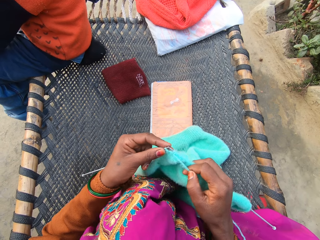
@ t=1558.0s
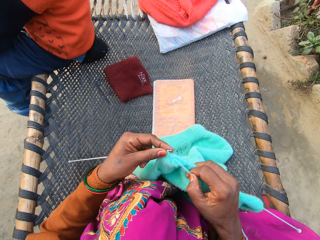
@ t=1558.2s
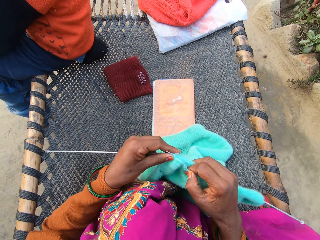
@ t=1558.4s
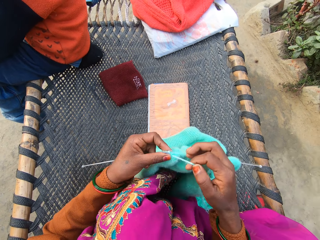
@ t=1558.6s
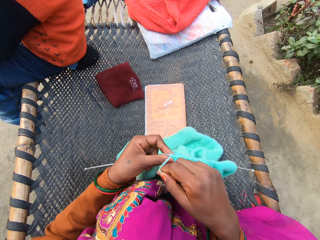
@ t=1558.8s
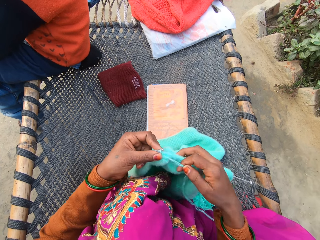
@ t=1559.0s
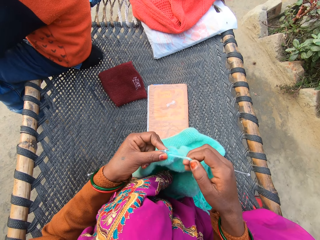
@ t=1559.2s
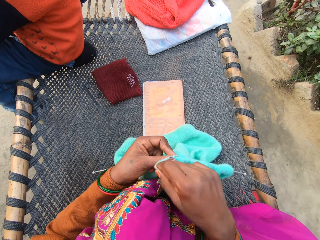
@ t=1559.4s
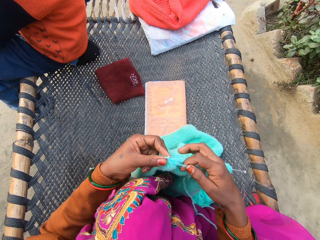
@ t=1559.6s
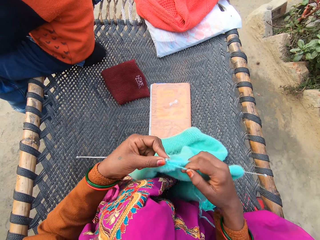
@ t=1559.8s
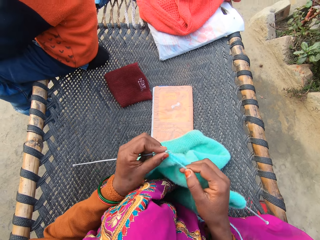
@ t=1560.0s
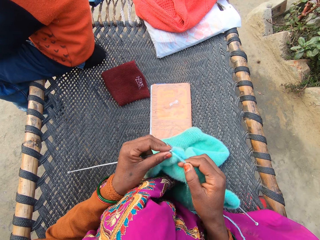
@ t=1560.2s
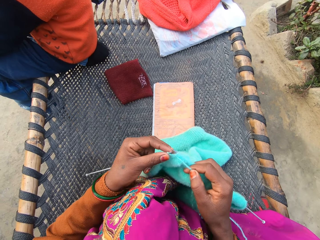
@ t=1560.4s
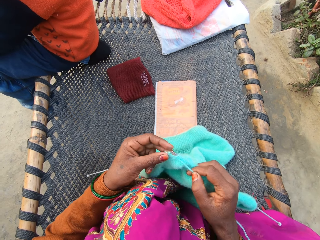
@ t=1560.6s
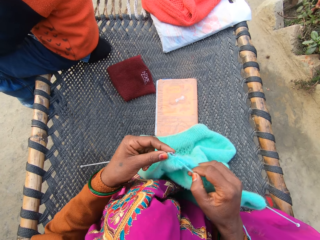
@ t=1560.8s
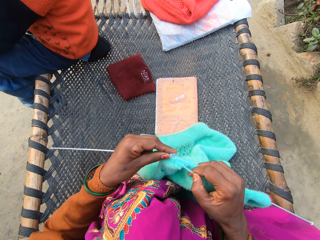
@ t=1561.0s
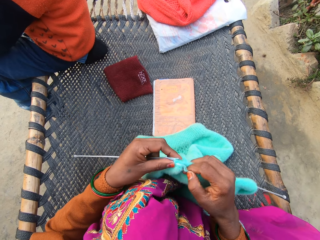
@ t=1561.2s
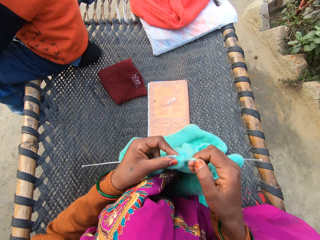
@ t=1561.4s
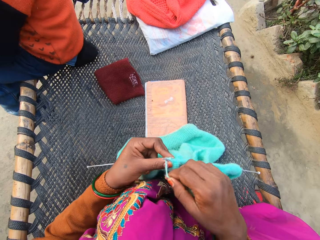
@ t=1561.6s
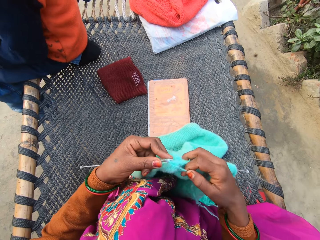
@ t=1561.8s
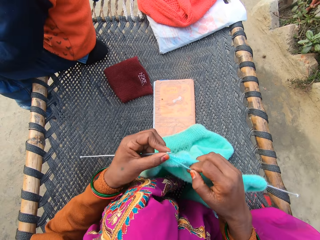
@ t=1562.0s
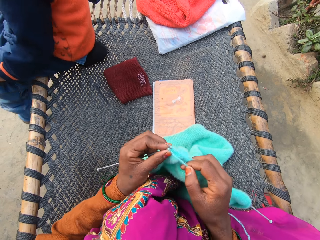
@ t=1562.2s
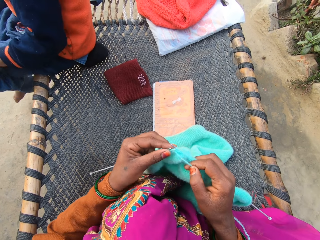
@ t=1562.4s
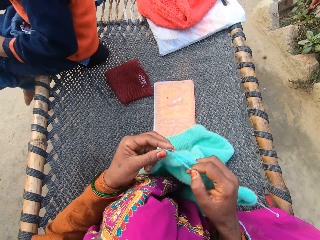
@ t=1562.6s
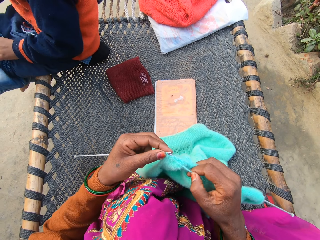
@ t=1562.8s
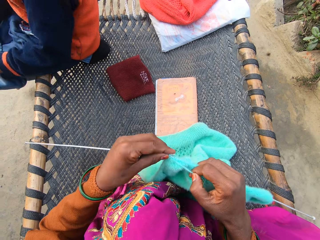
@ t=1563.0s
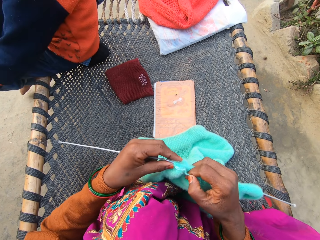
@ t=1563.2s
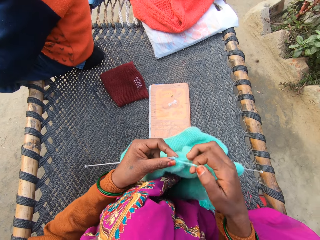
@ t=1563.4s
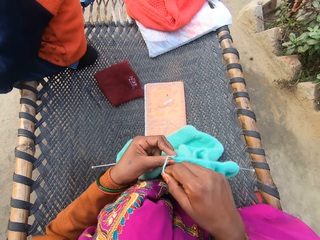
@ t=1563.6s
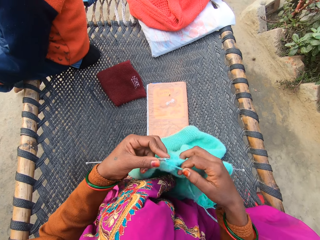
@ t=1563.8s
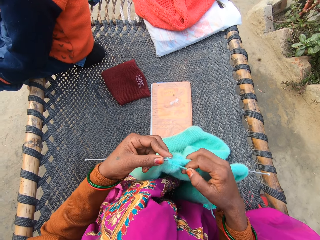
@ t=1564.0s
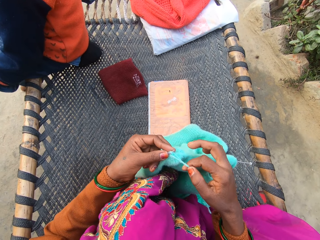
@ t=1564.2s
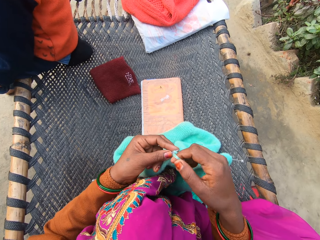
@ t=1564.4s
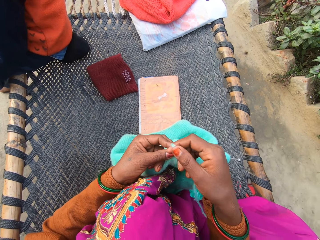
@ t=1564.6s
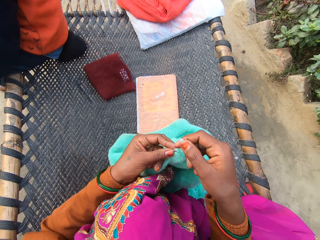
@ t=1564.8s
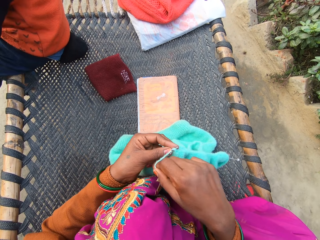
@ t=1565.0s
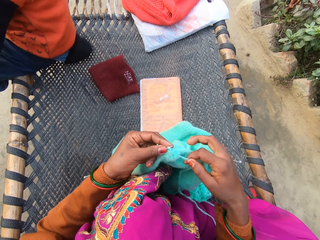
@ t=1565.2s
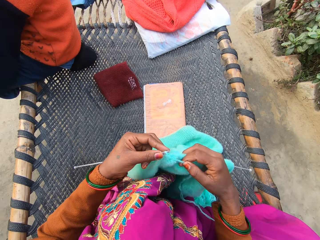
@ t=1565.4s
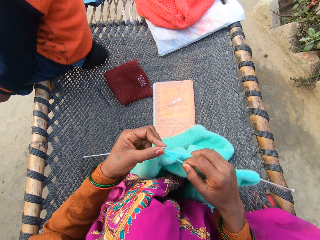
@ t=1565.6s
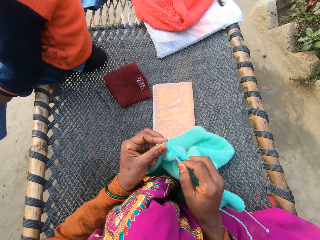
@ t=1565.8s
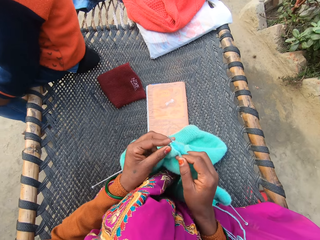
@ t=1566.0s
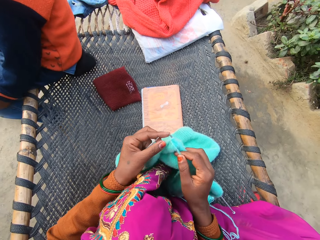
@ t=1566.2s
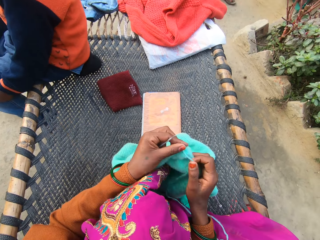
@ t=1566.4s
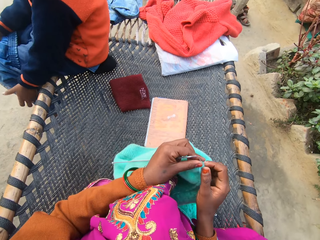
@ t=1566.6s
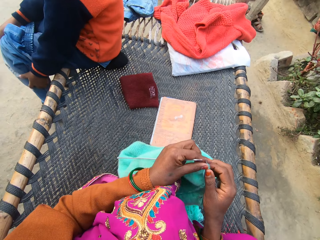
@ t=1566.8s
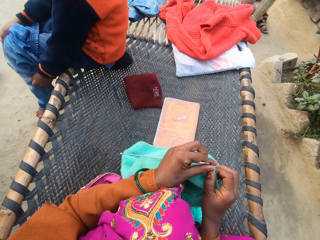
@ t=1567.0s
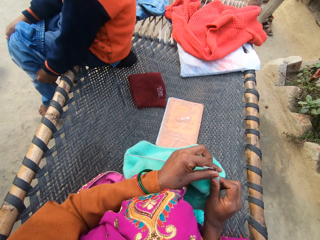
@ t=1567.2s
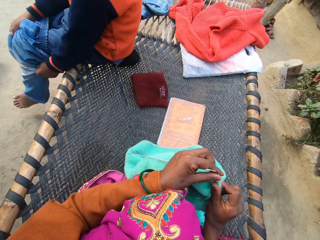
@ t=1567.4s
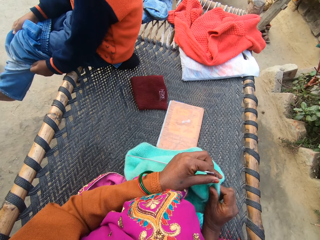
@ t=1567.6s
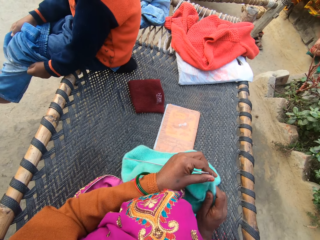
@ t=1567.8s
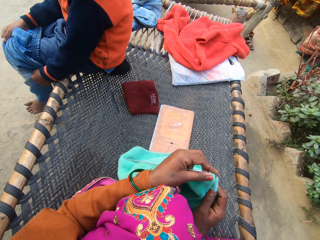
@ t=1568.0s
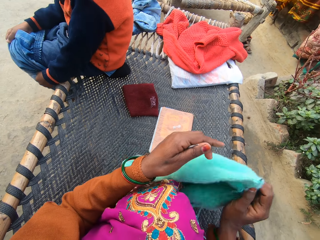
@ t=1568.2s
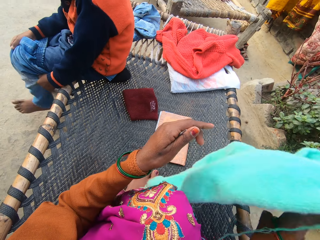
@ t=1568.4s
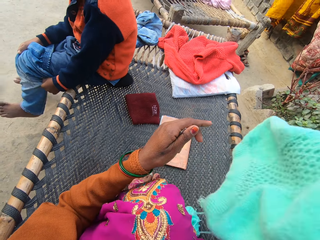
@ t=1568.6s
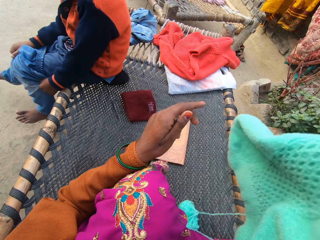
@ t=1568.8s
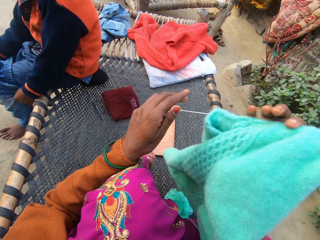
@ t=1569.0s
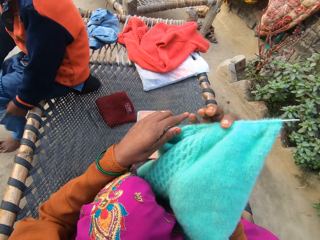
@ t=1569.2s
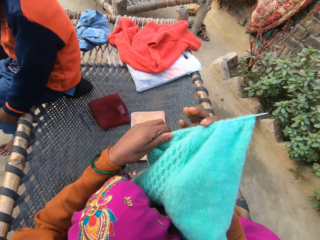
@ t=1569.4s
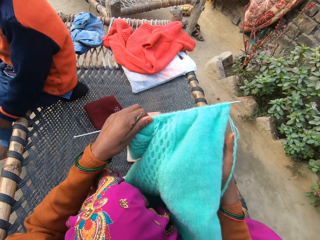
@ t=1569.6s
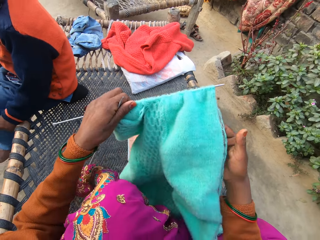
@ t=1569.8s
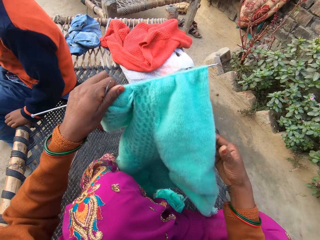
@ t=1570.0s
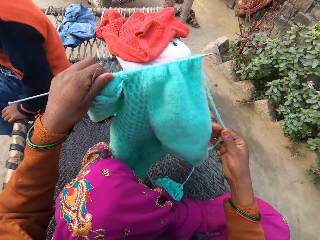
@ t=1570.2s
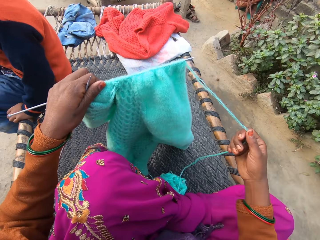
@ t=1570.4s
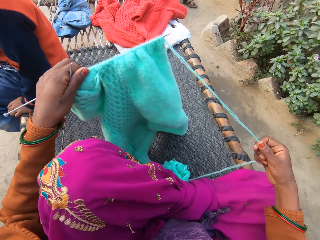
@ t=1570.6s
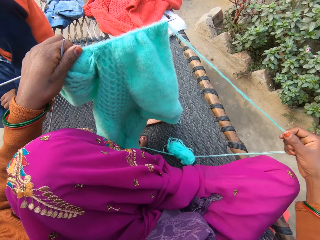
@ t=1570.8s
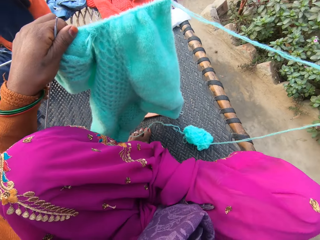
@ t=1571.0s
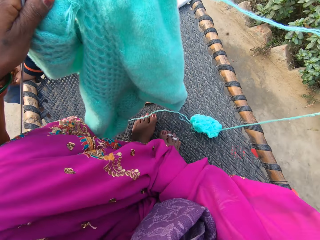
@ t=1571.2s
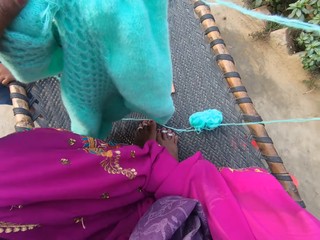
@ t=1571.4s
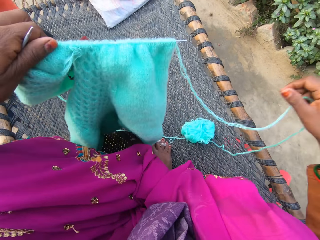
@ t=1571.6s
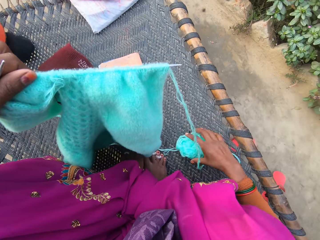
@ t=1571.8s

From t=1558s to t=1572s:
The man pulls on the trouser with both of his hands on the floor. The camera wearer straightens the fabric. She withdraws one hand from the fabric. She lifts the fabric with one hand. She turns the yarn with her right hand on the rattan mat. She holds the fabric. She takes the yarn with her left hand on the rattan mat. She pulls the thread of the yarn with her right hand on the rattan mat.

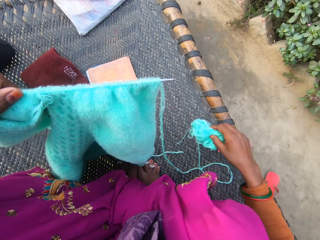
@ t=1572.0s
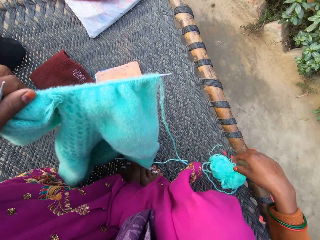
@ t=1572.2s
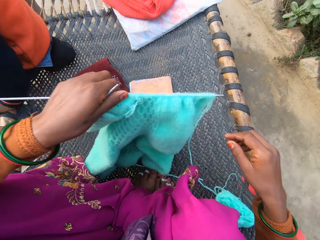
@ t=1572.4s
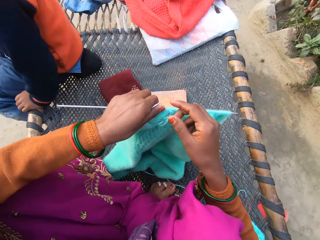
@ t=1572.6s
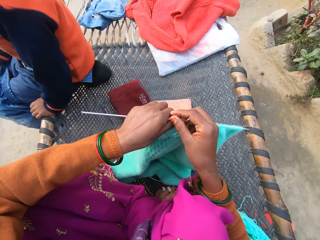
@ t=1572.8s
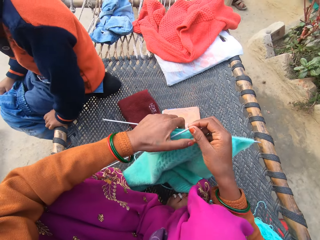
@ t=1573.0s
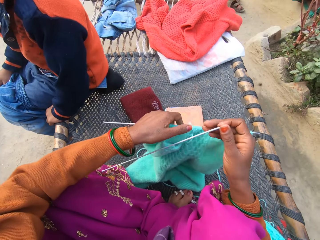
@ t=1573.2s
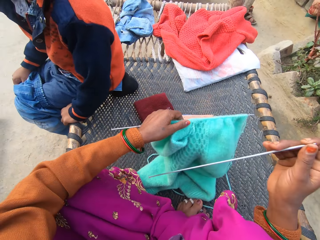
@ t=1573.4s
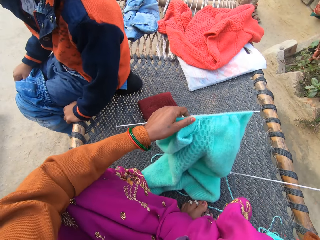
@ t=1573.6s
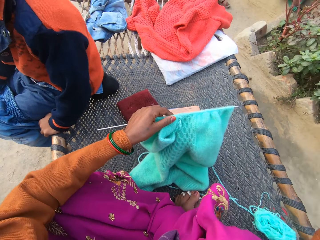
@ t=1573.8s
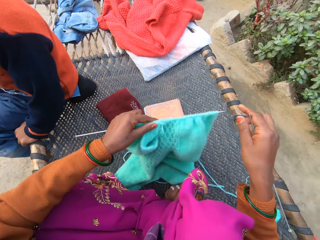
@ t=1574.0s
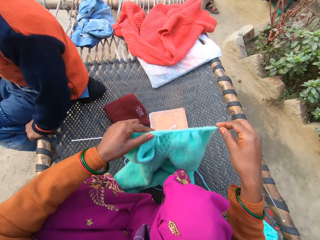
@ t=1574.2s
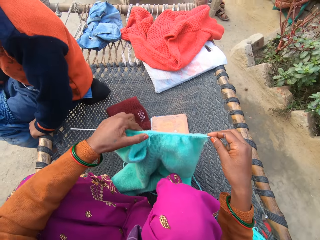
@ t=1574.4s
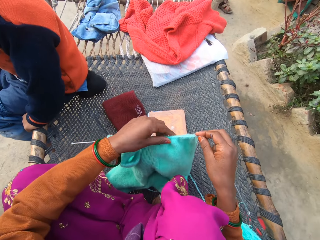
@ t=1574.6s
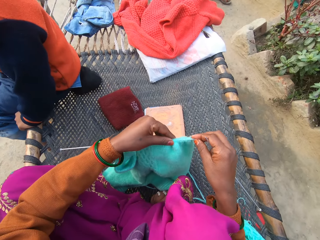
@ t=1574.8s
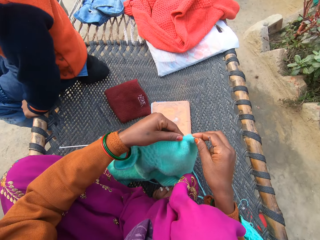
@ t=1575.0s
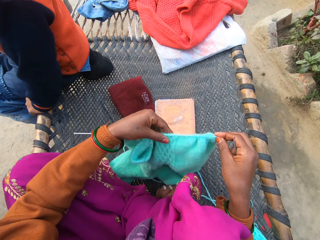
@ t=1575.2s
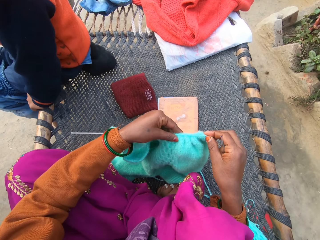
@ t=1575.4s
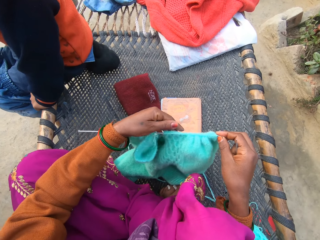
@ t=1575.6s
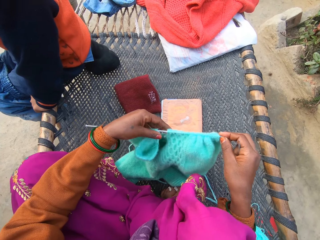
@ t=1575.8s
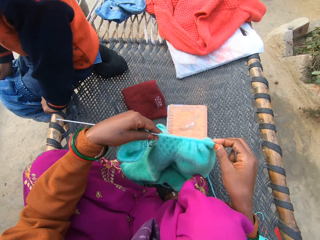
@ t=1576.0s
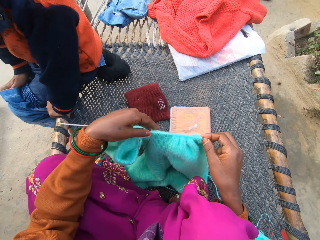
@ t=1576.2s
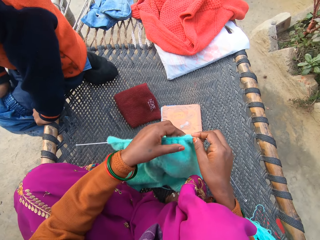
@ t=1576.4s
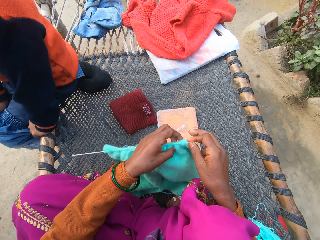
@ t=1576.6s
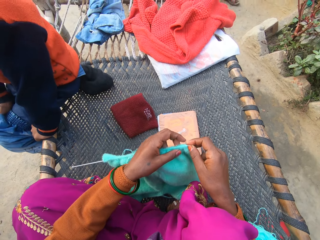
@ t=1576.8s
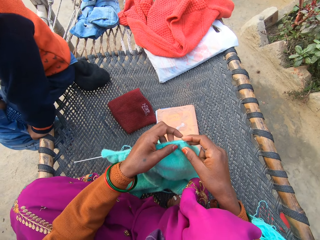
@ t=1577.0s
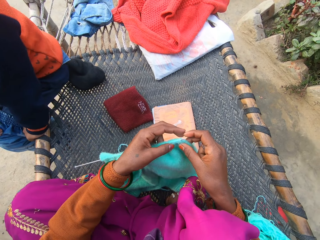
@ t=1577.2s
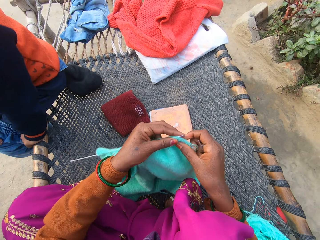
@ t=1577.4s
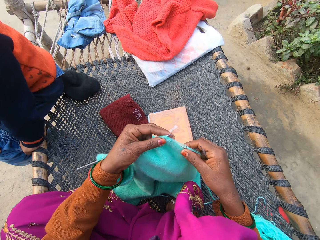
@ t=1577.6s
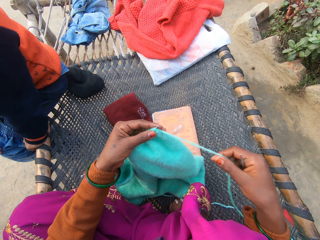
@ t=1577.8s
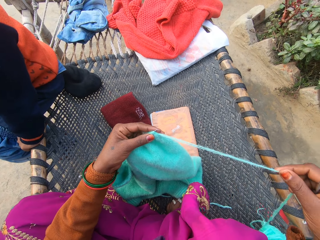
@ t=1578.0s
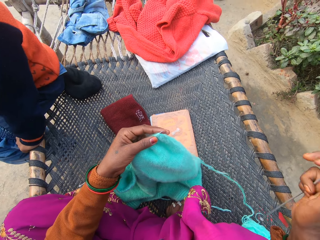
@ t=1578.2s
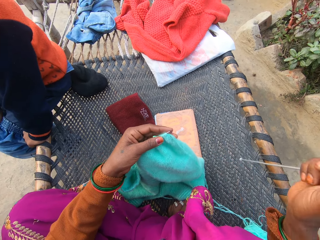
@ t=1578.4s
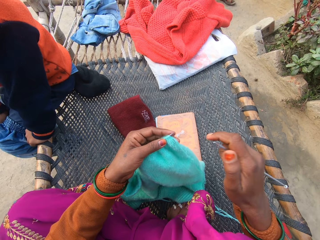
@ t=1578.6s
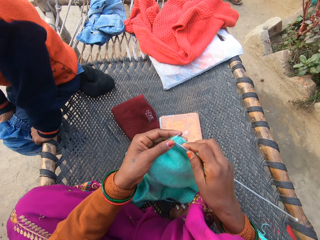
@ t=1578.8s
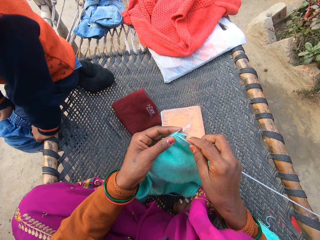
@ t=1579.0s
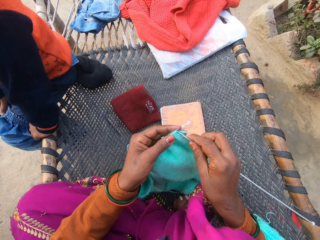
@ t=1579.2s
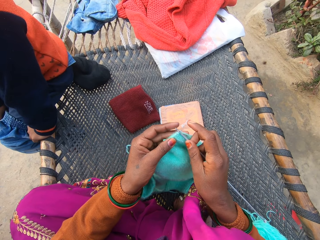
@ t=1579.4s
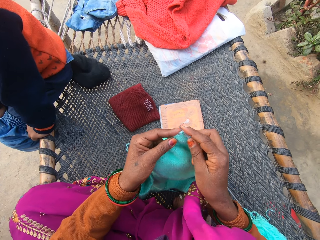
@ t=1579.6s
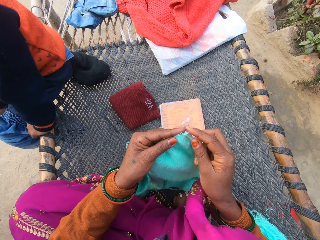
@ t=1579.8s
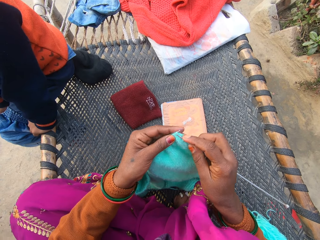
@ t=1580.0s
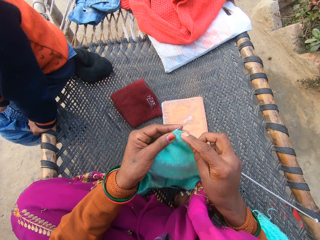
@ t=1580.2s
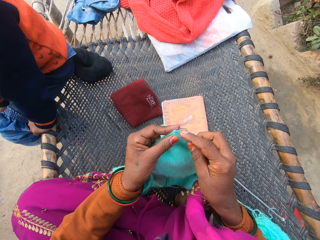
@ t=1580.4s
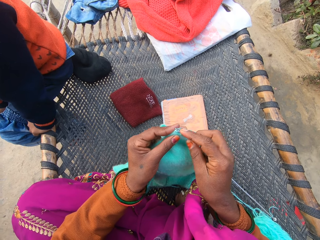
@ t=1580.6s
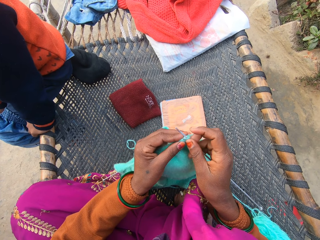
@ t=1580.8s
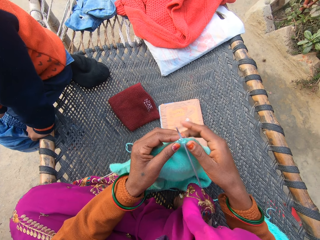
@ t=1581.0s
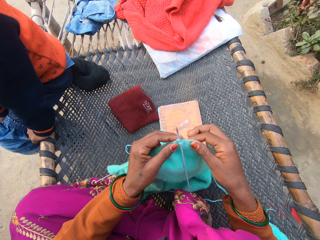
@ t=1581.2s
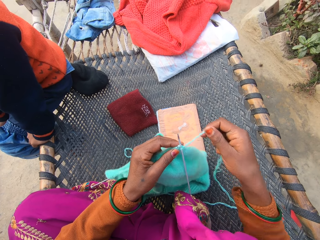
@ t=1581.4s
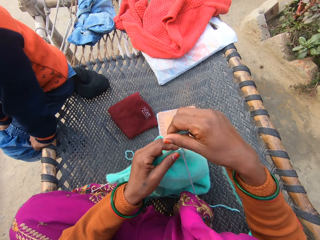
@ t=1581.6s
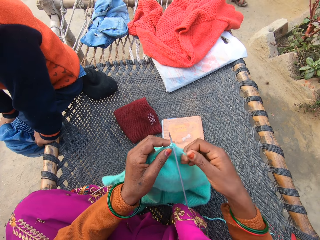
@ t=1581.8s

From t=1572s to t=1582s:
The camera wearer tosses the yarn on the rattan mat with her left hand. She moves the thread on the woven bench. She takes the knitting needle or crochet from her left hand with her right hand on the rattan mat. She adjusts the yarn on the knitting needle with her left hand on the rattan mat. She spreads the thread. She pulls the thread of the yarn with her right hand on the rattan mat. She hooks the crochet in the fabric. She knits the yarn with knitting needles in both of her hands on the rattan.
